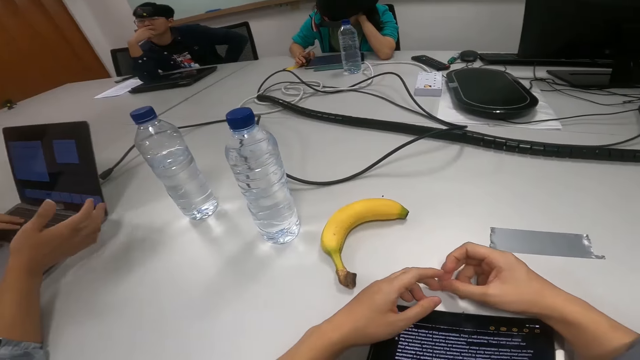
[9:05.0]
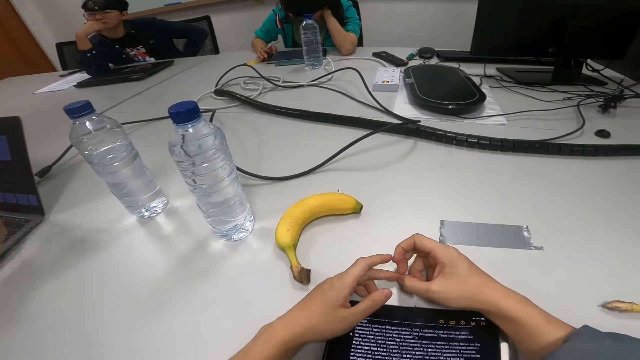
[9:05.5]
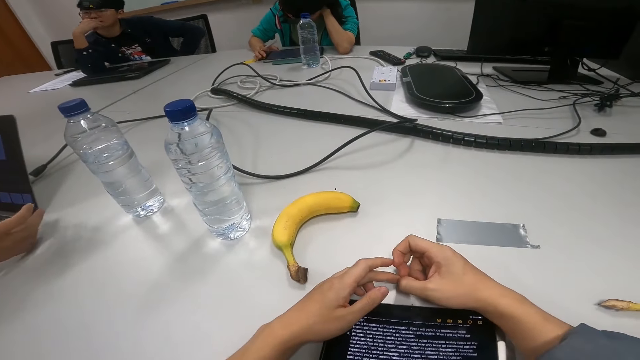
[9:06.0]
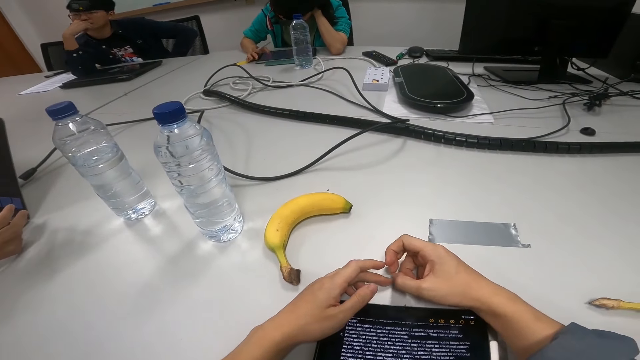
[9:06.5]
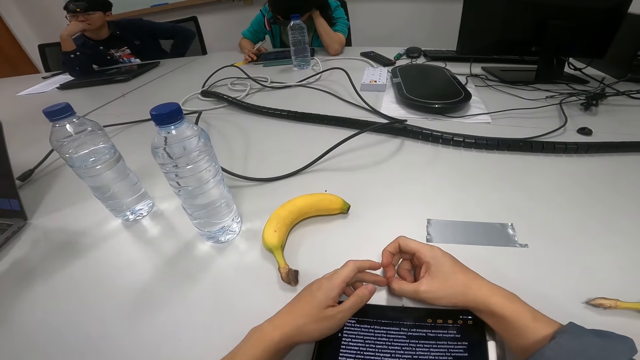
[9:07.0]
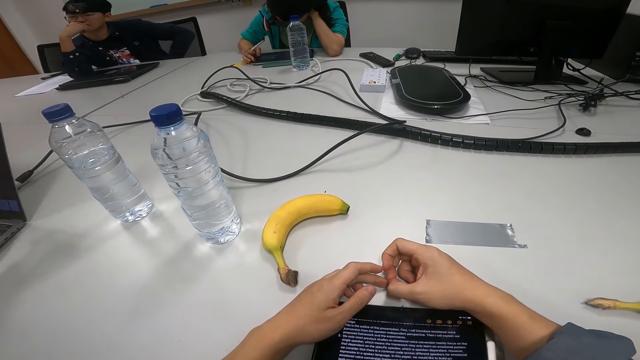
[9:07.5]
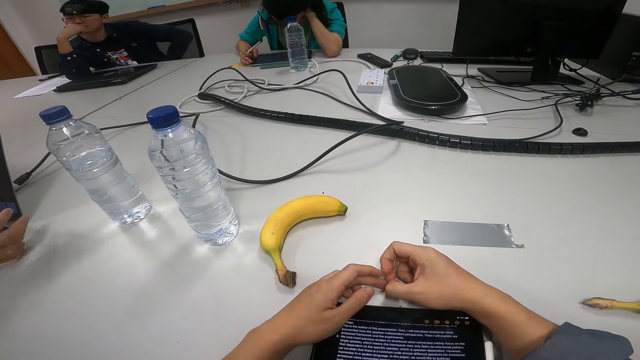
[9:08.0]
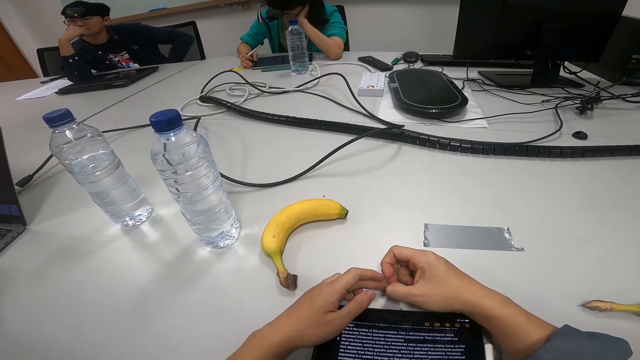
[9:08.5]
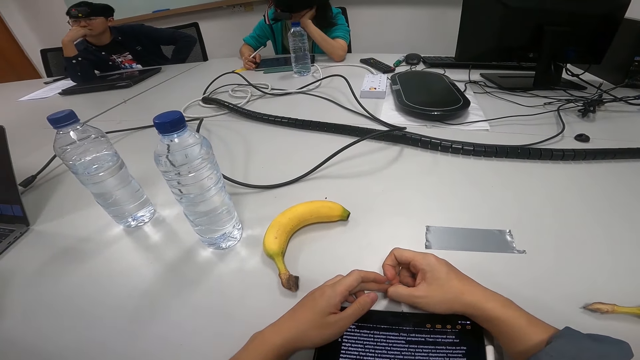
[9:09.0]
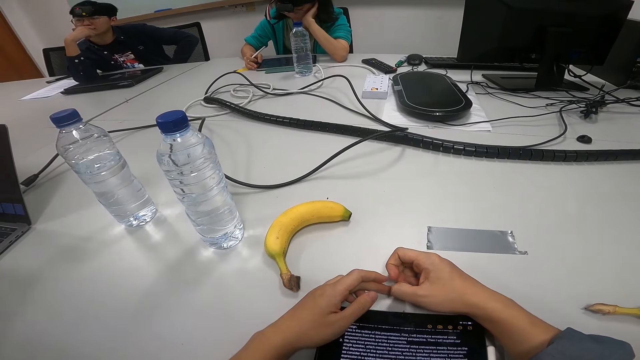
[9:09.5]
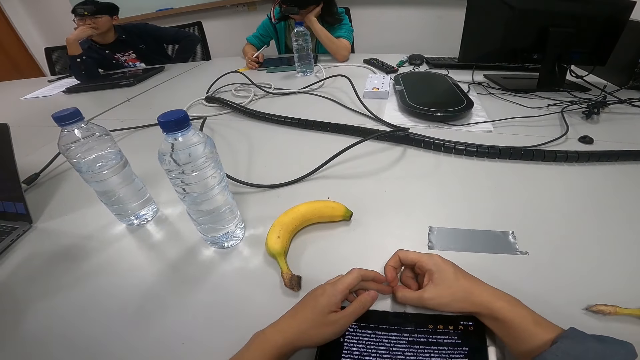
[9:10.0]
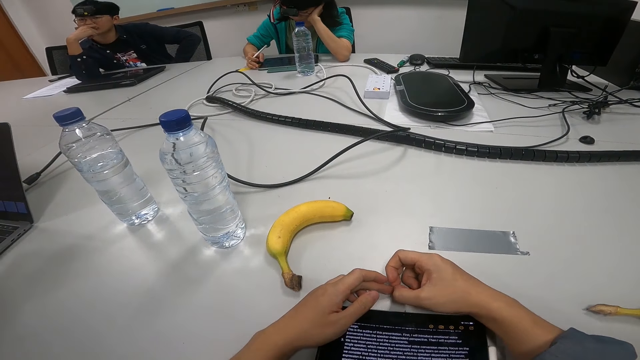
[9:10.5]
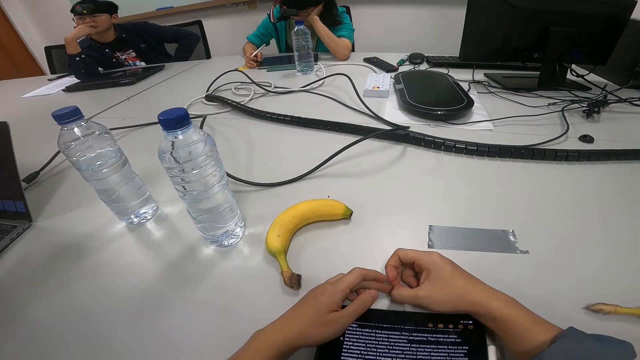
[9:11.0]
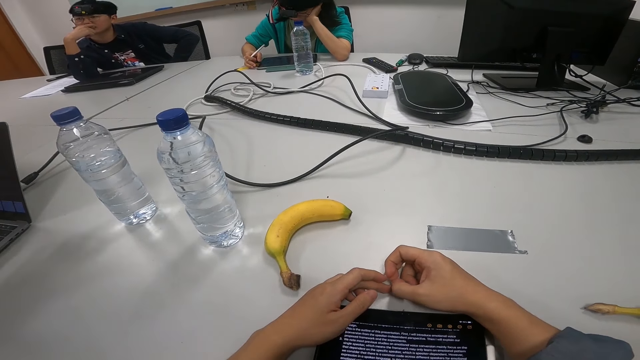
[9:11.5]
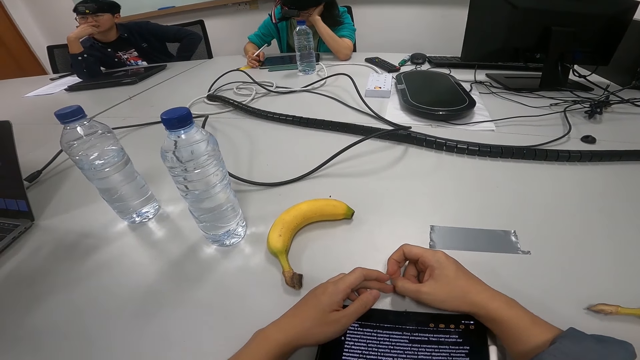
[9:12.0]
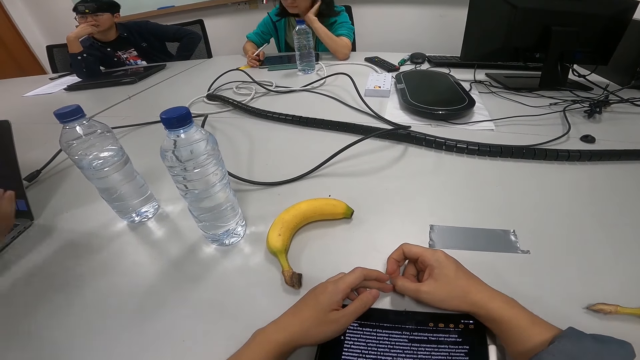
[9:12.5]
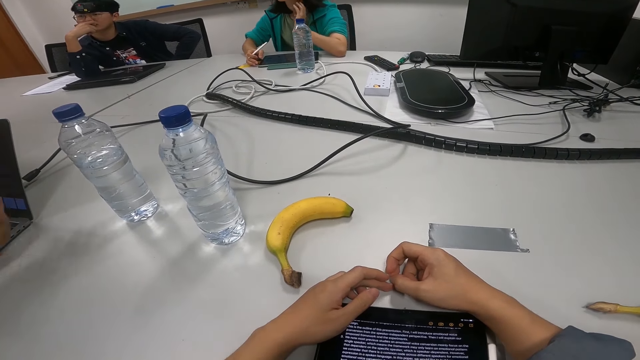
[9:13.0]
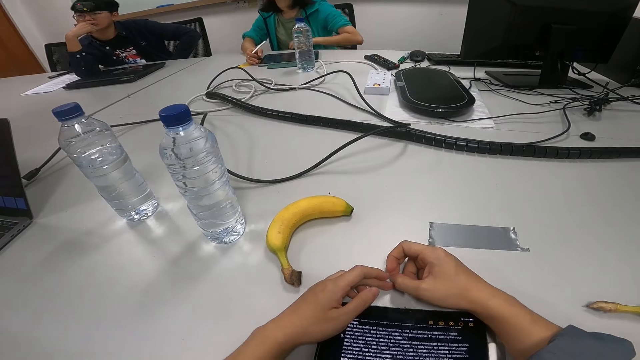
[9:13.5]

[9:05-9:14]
A person sways a hand. Another person nods the head.

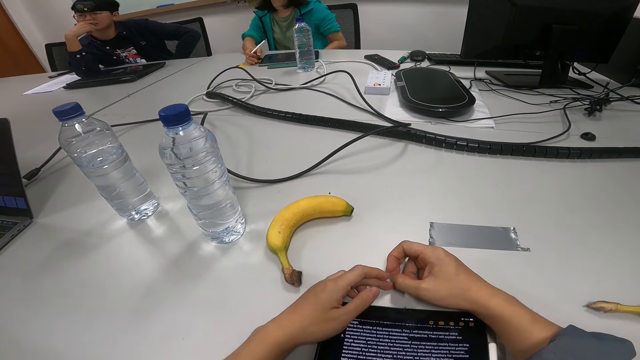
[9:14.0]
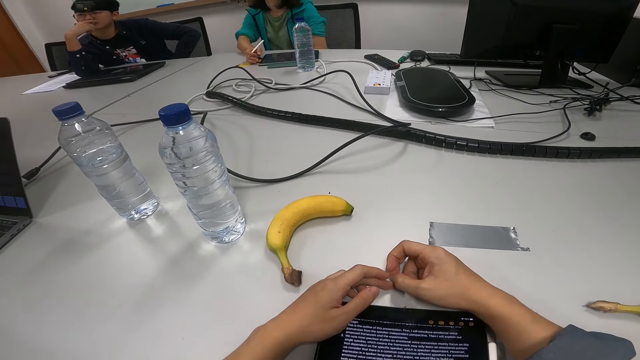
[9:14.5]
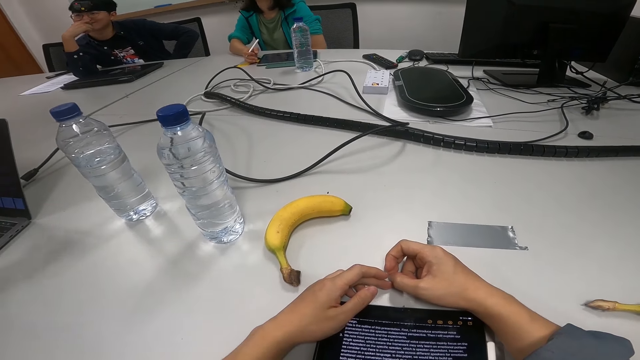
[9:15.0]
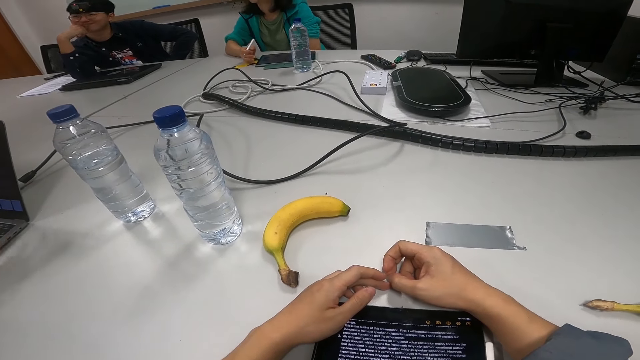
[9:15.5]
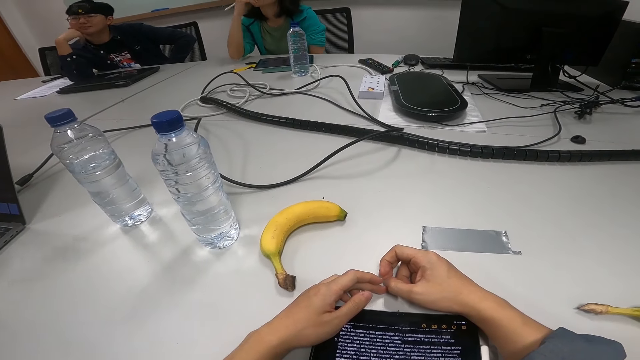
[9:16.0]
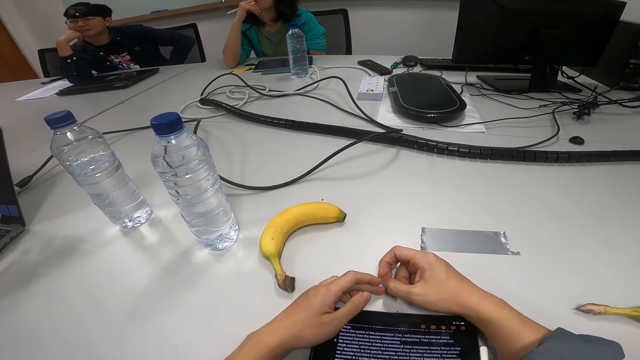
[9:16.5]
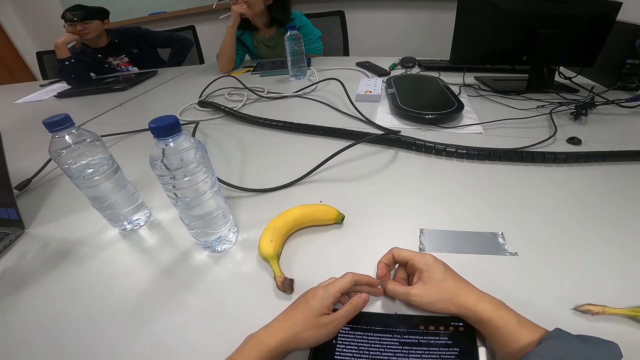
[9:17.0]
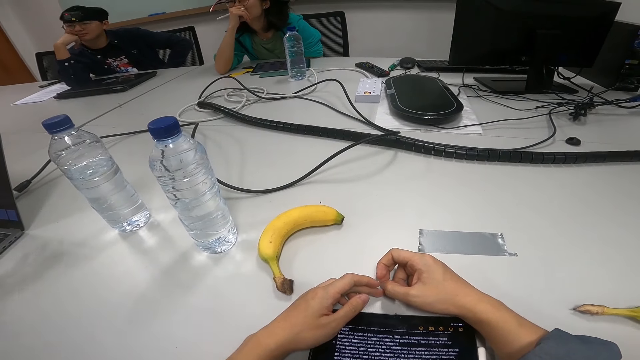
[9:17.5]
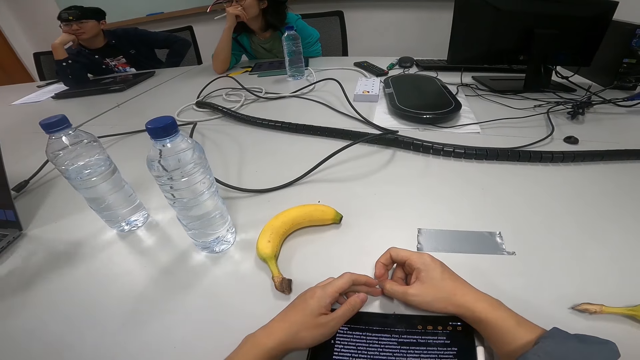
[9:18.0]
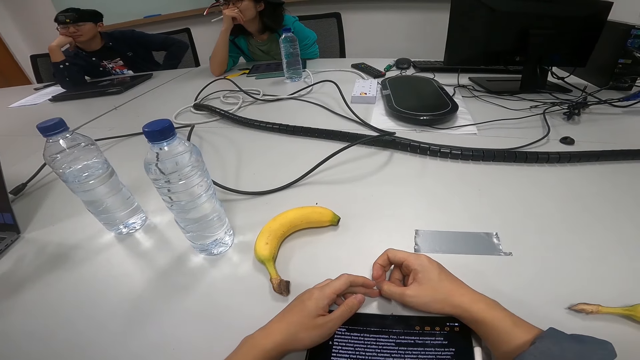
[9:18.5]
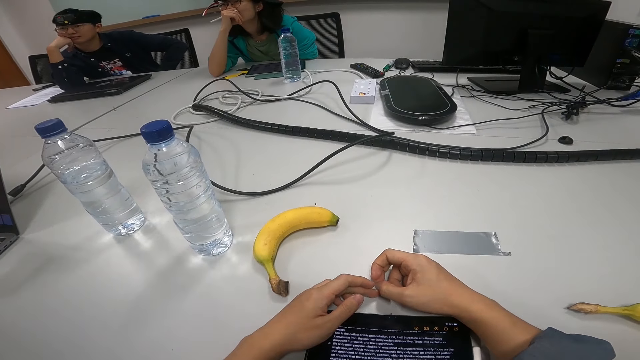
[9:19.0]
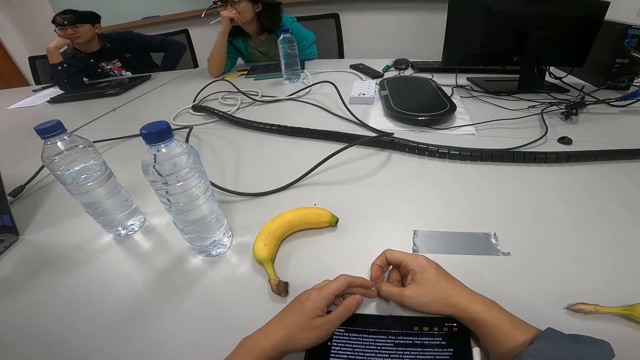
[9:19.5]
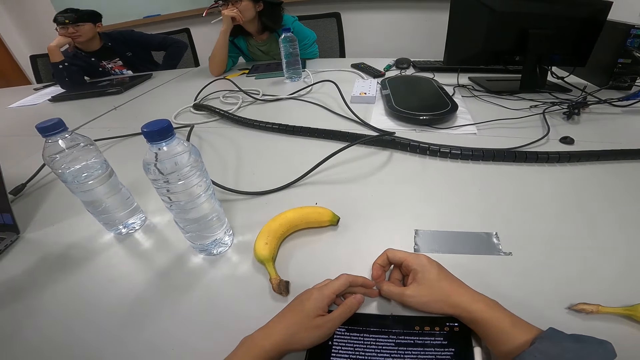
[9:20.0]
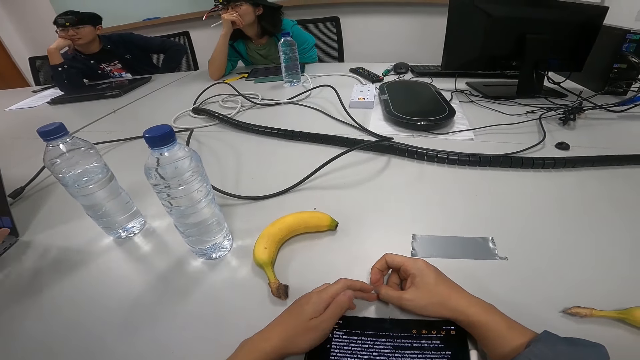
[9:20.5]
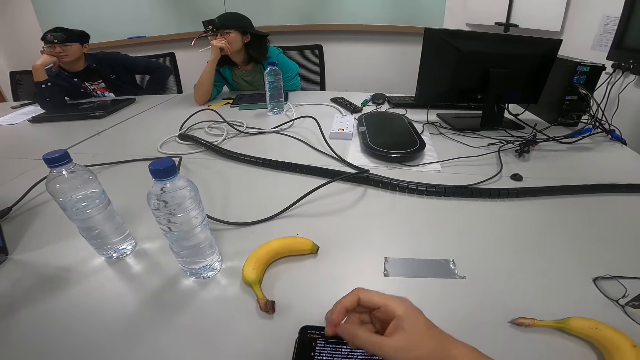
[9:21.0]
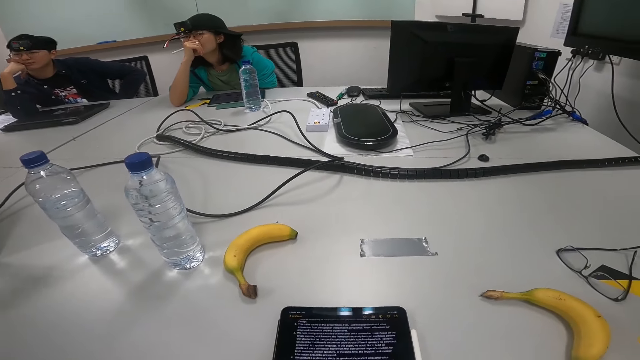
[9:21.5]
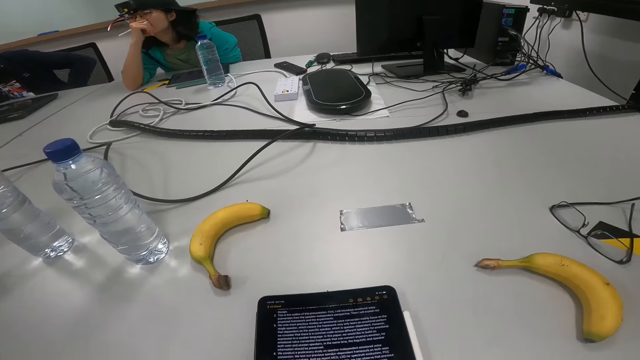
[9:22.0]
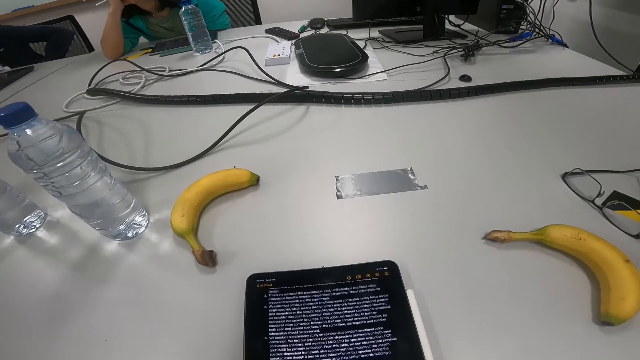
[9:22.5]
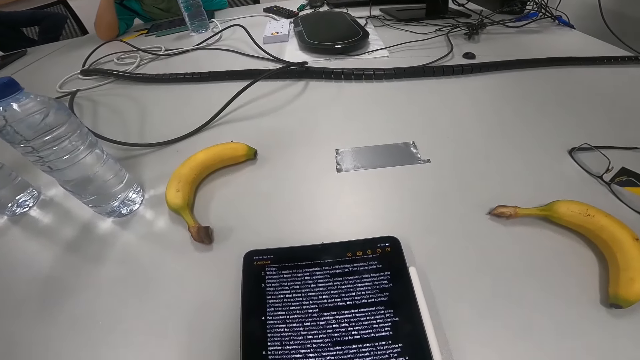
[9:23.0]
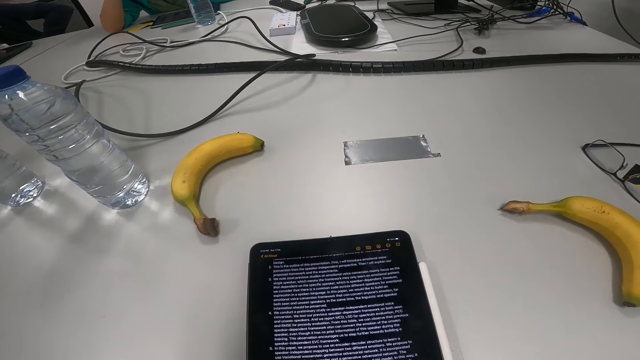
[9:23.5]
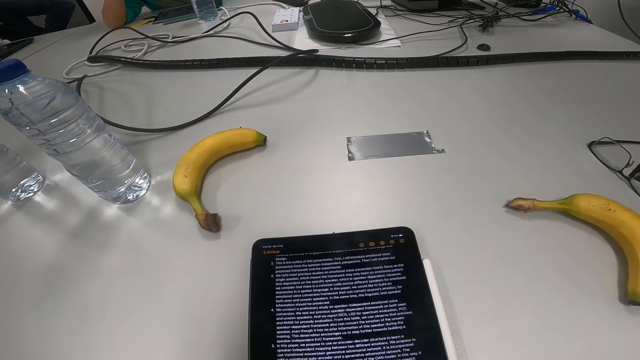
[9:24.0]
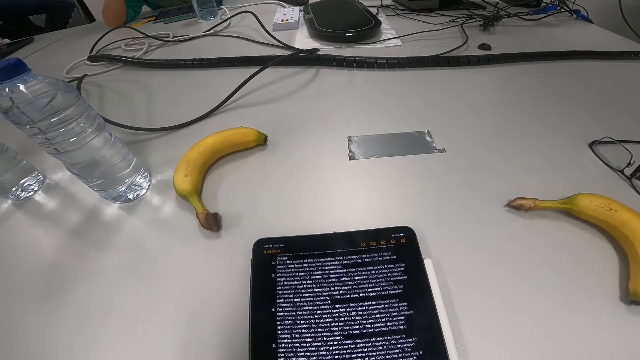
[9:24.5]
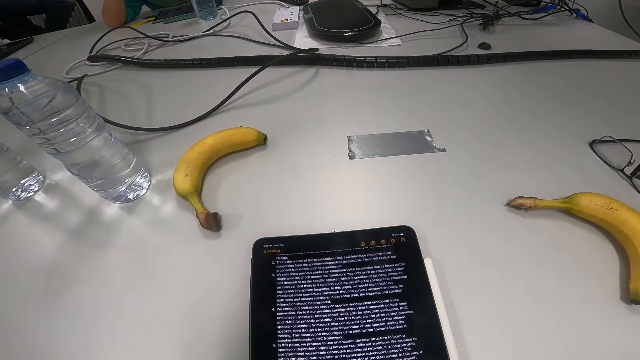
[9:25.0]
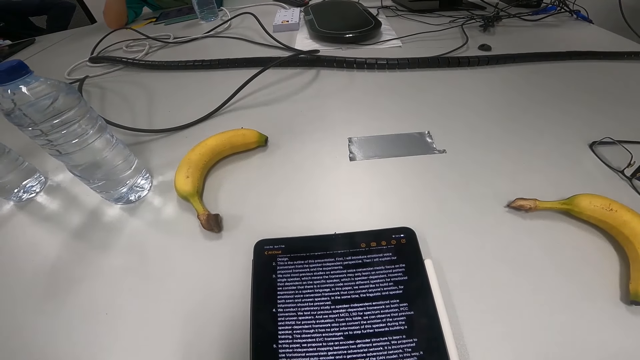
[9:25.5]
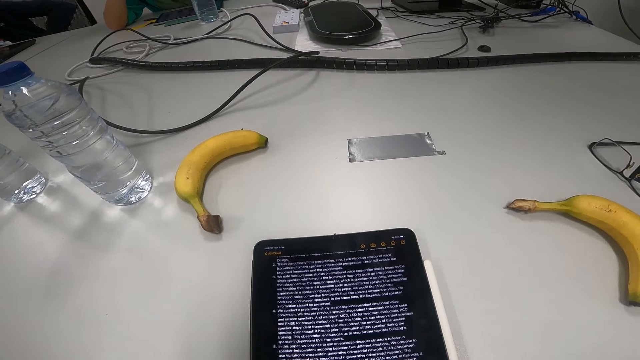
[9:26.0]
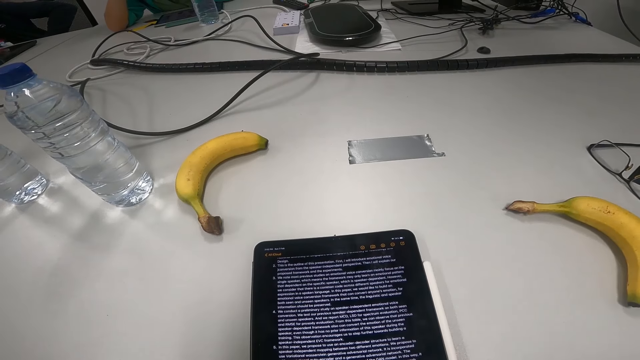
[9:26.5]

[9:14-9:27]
A person touches the face. The camera wearer removes hands on the table. They remove hands on the table again.
